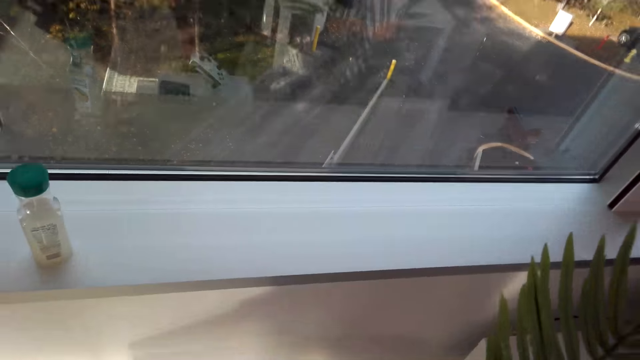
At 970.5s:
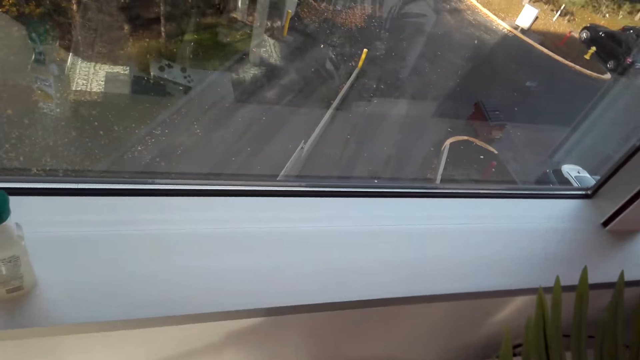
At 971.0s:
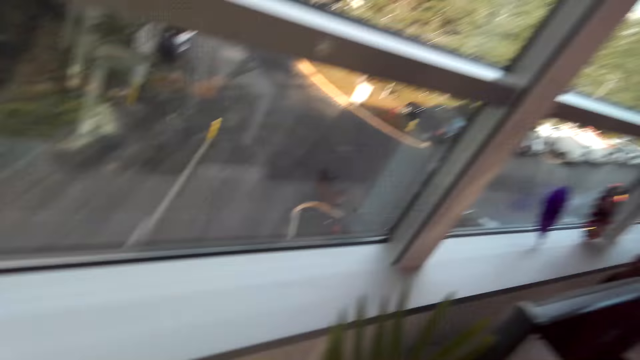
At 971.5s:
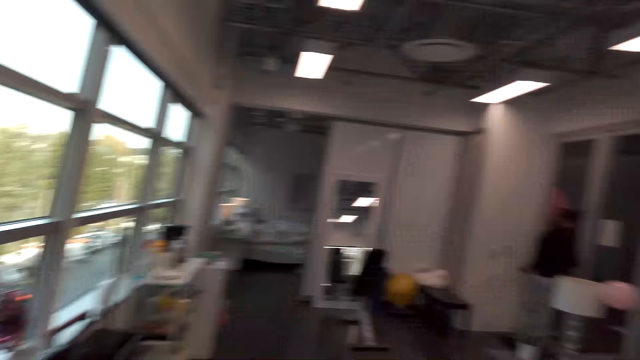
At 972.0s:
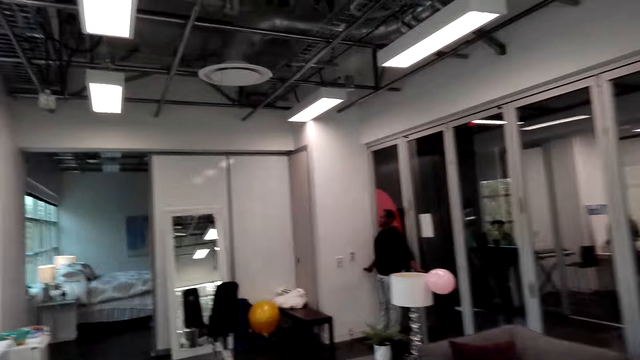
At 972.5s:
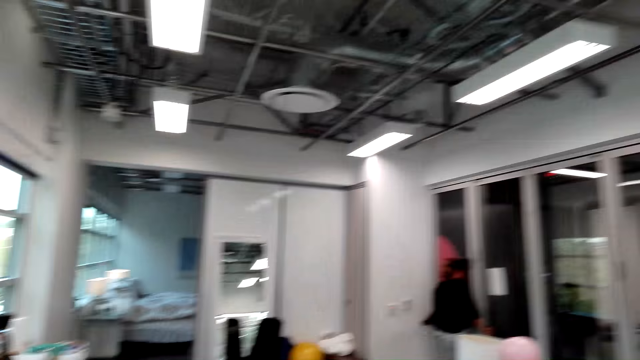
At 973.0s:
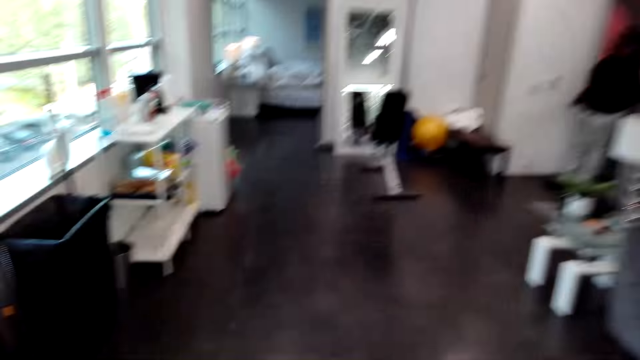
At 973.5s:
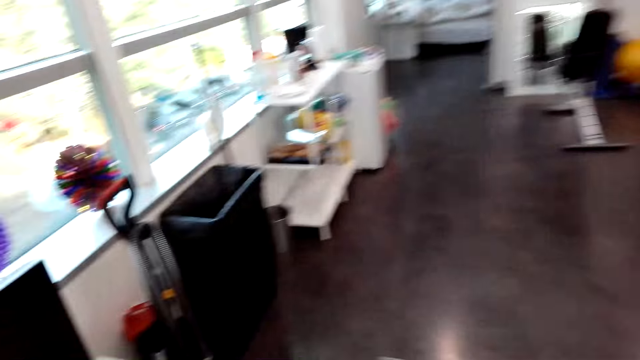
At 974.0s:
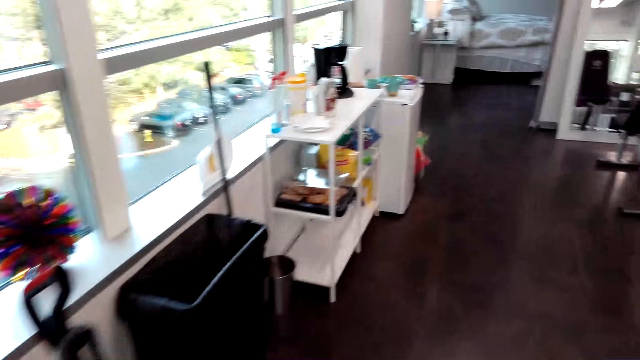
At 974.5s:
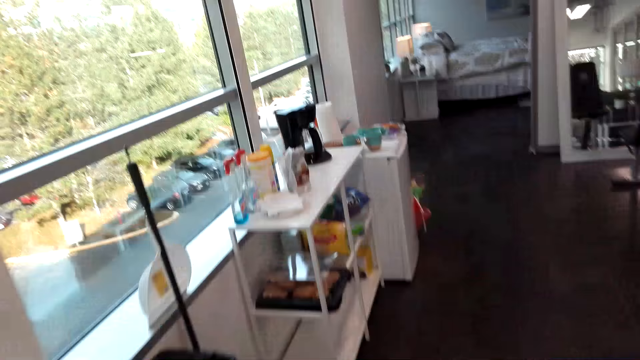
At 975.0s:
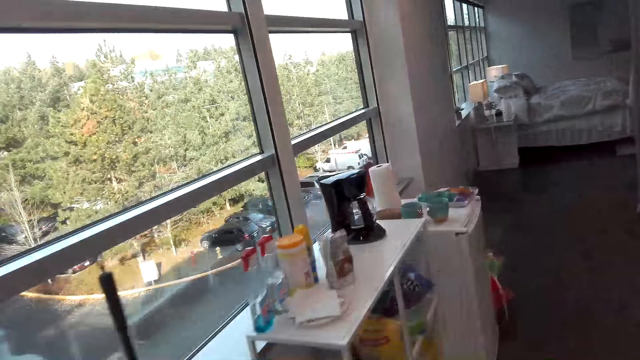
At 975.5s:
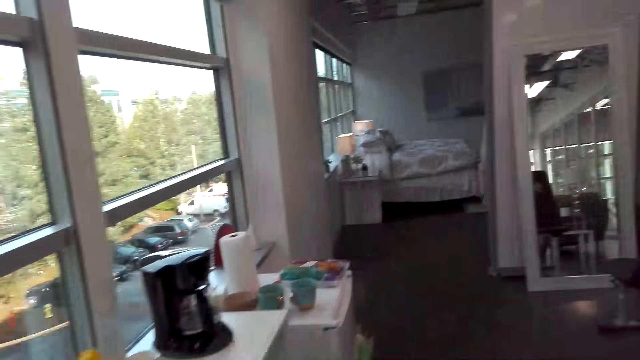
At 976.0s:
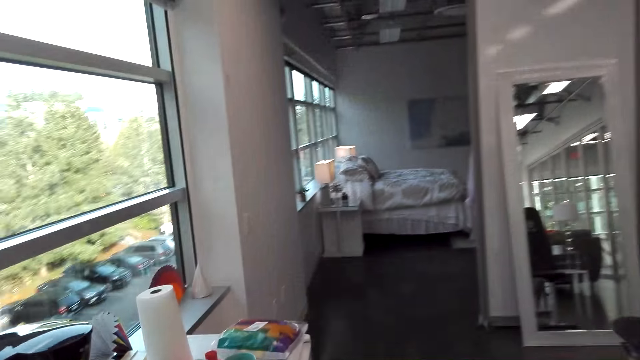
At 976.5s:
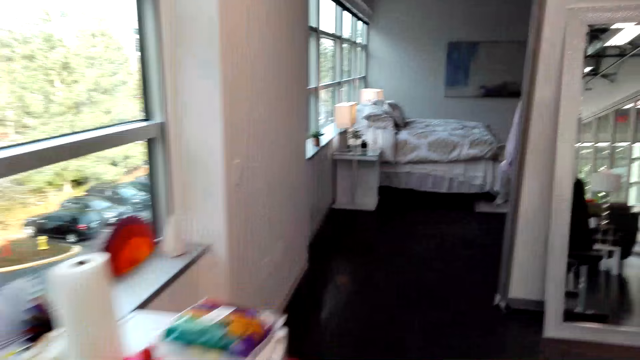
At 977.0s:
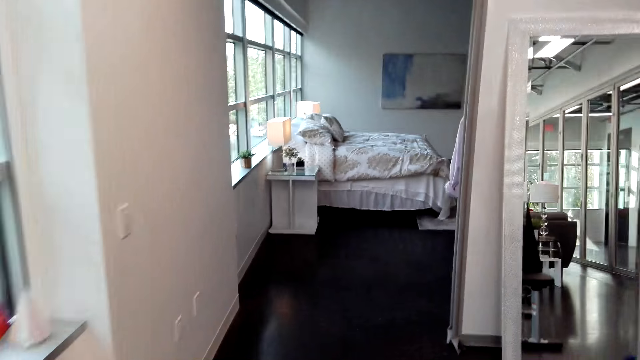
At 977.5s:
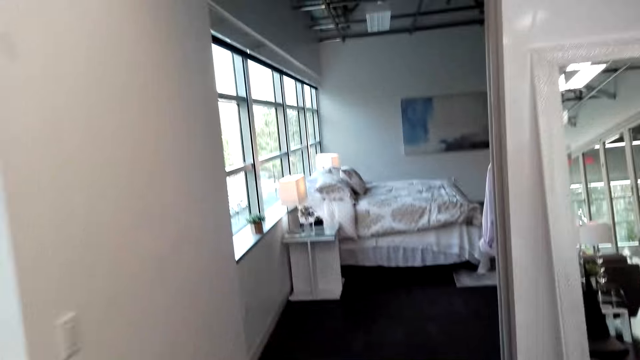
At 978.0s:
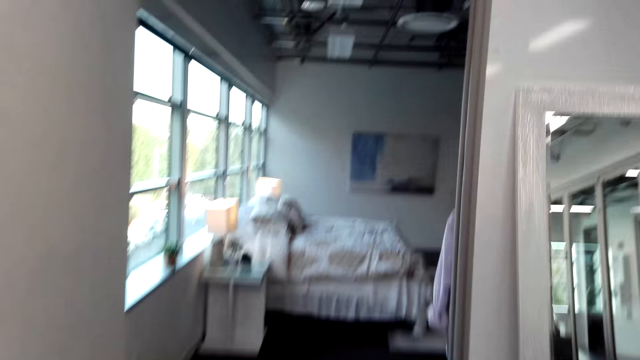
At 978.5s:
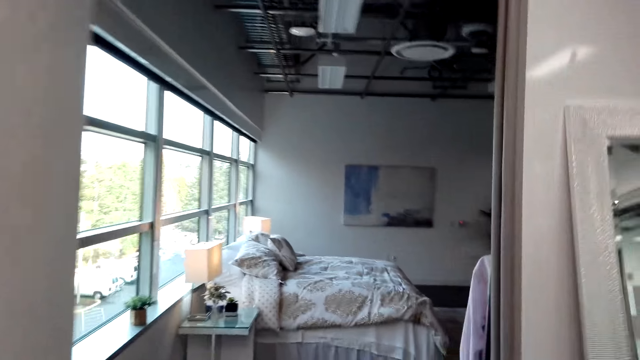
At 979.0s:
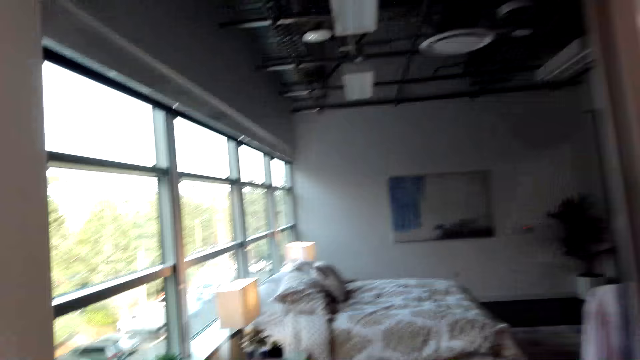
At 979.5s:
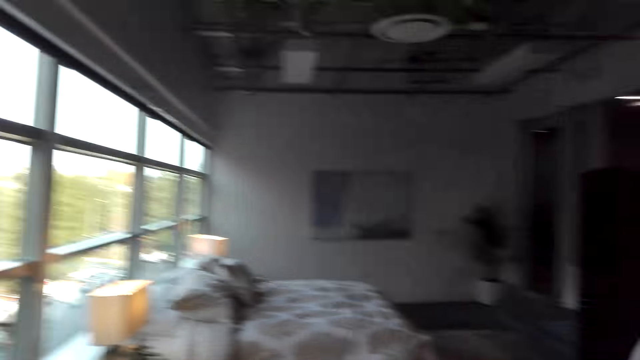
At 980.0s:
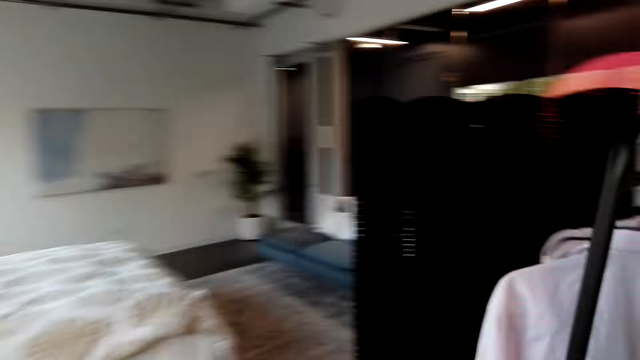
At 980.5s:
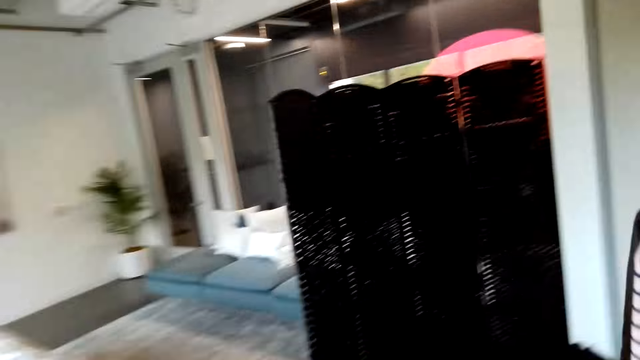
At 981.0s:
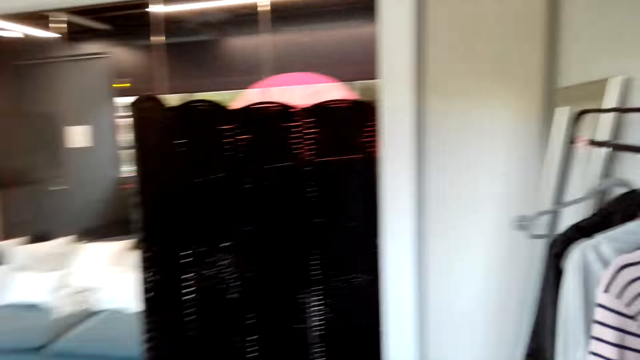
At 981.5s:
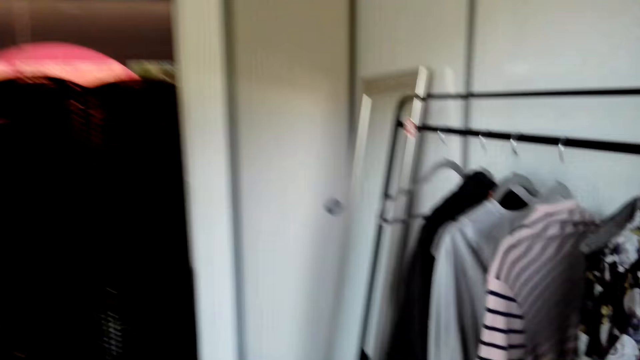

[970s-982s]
The camera wearer talks with a person. They walk. They talk with the person.

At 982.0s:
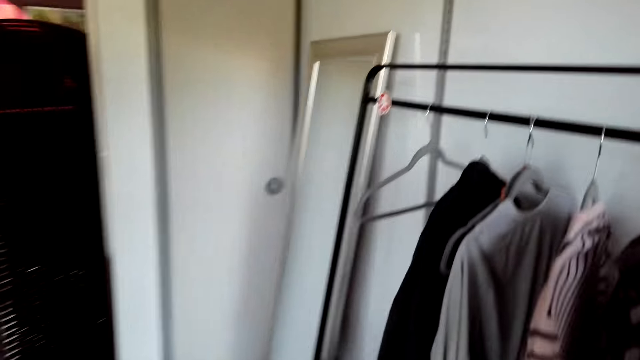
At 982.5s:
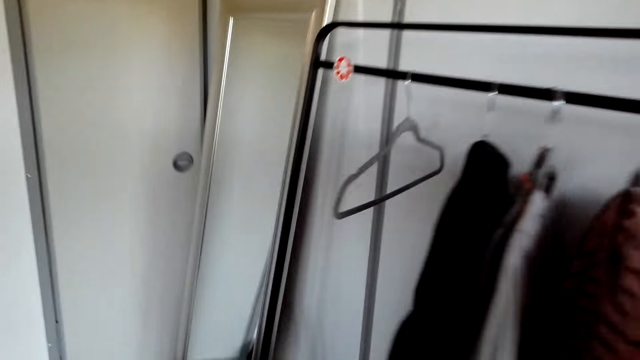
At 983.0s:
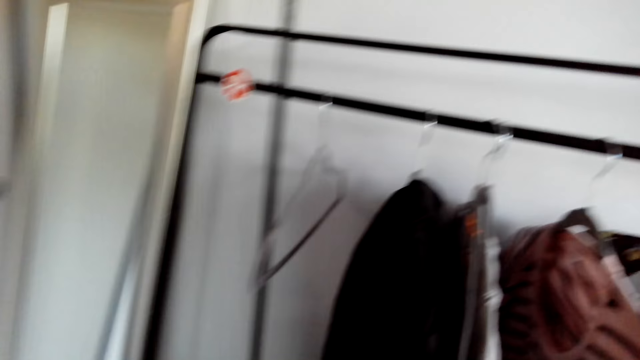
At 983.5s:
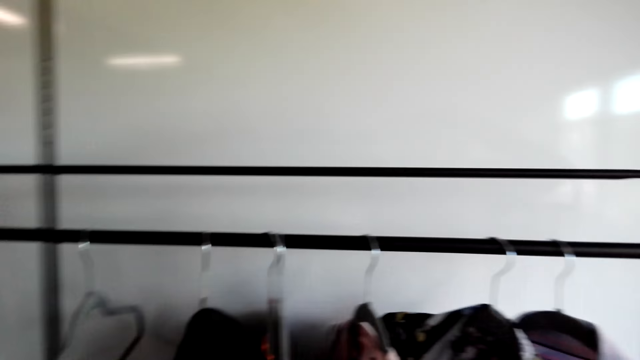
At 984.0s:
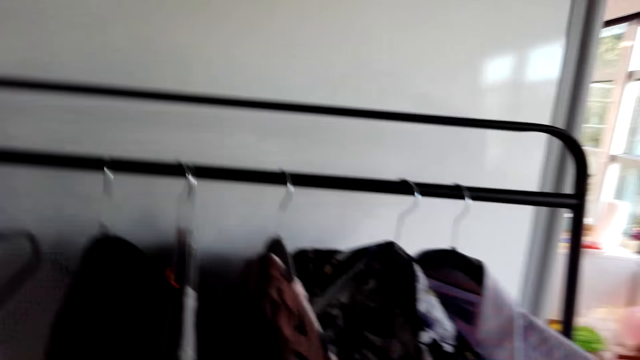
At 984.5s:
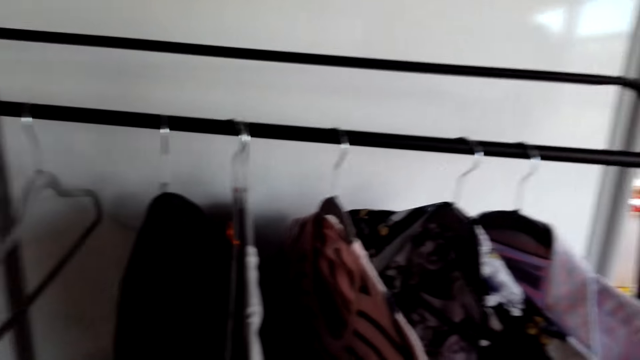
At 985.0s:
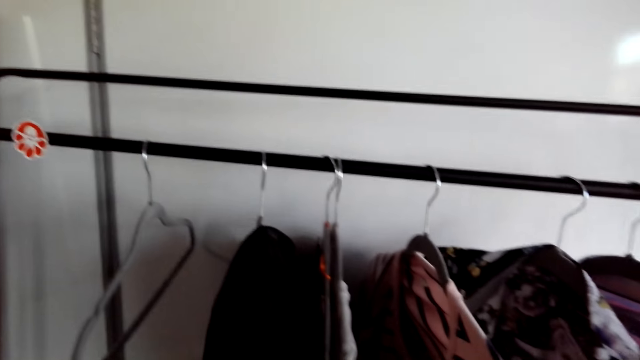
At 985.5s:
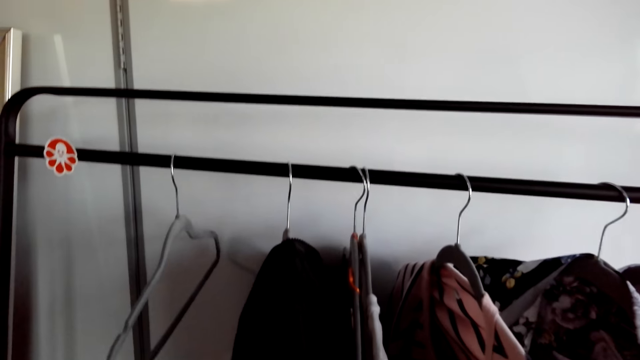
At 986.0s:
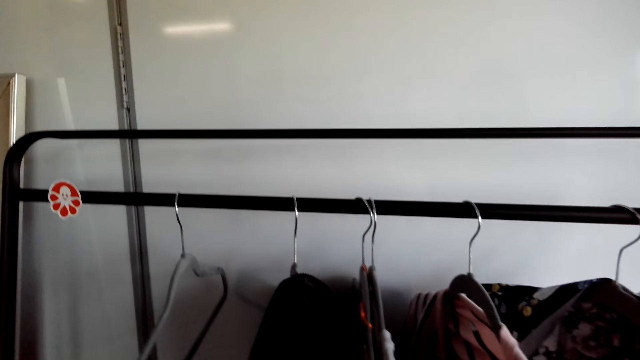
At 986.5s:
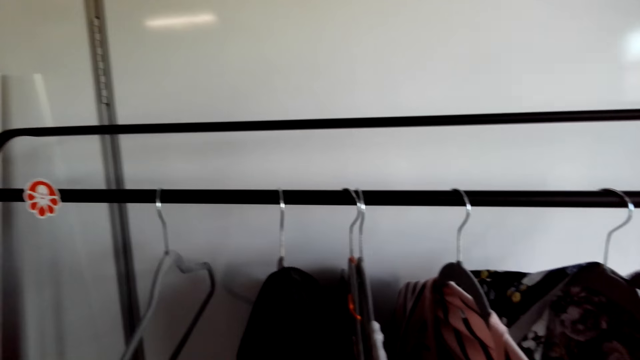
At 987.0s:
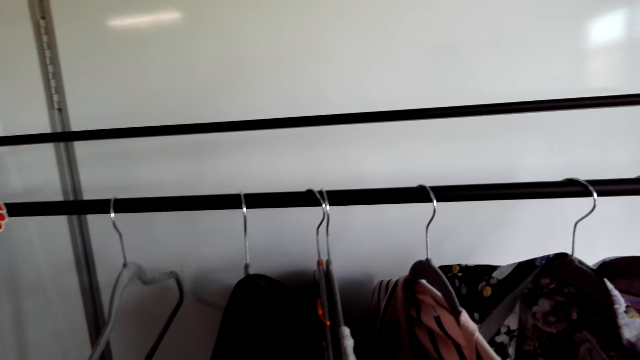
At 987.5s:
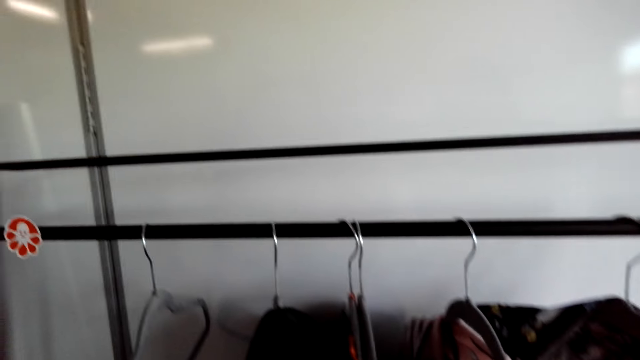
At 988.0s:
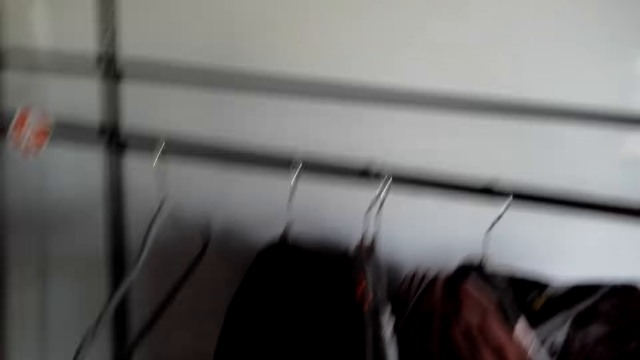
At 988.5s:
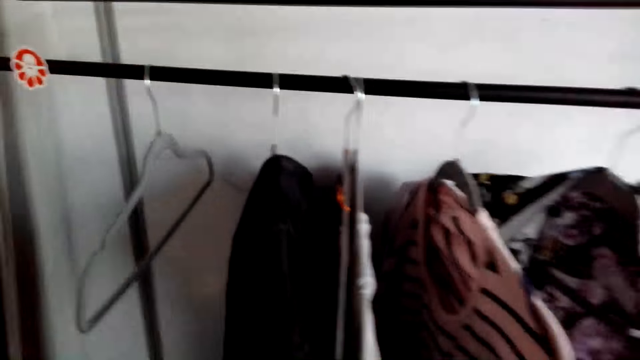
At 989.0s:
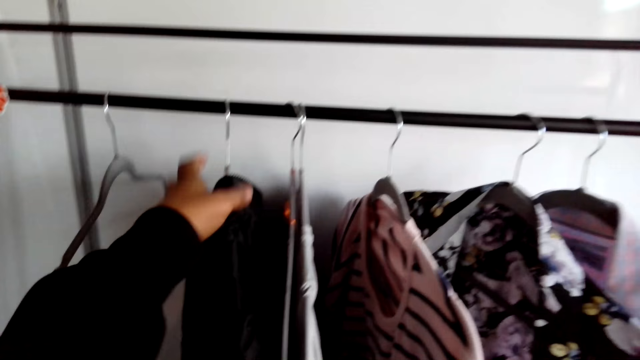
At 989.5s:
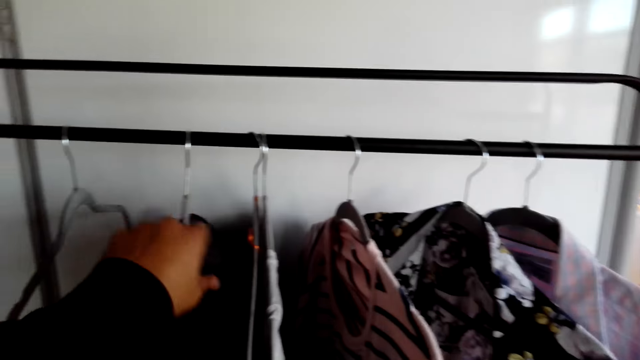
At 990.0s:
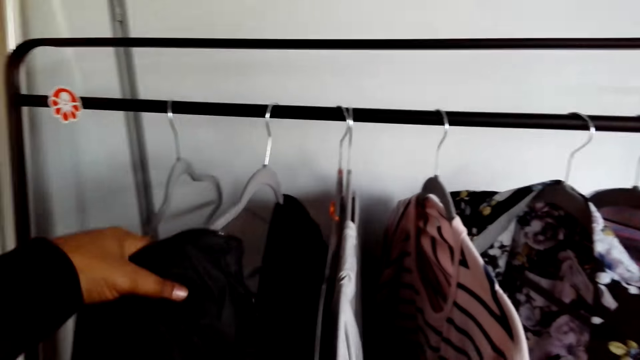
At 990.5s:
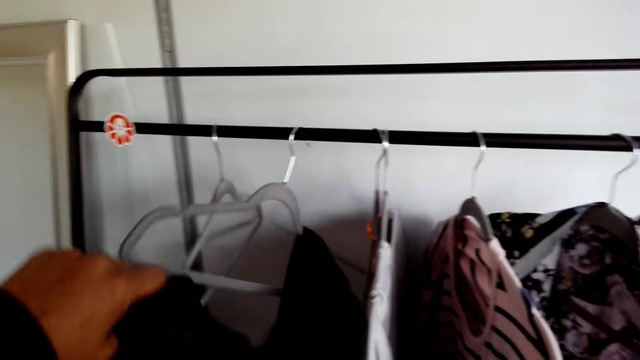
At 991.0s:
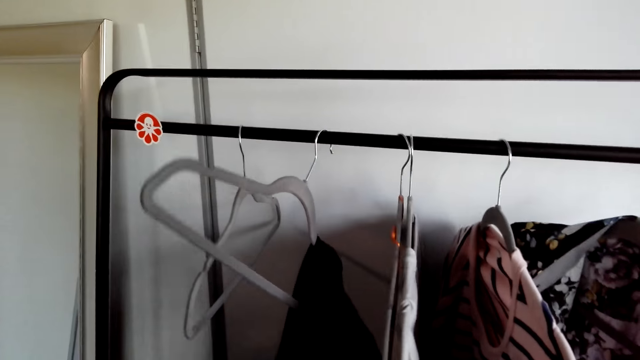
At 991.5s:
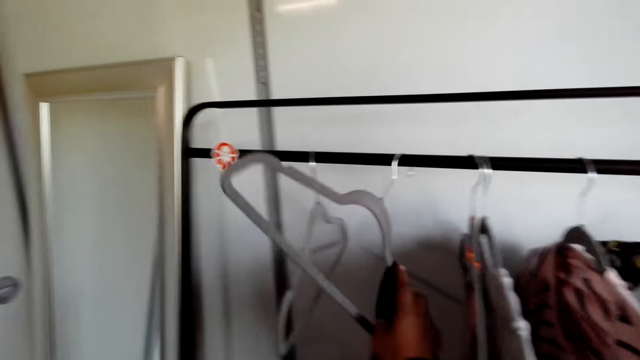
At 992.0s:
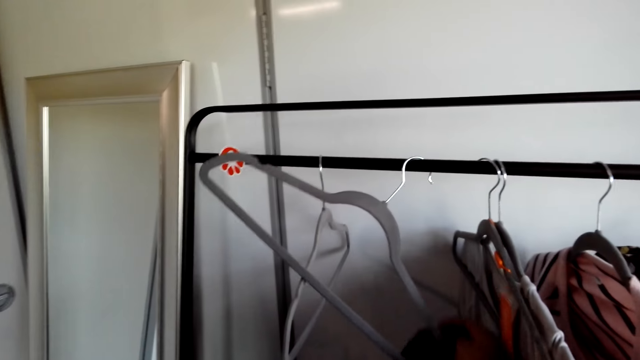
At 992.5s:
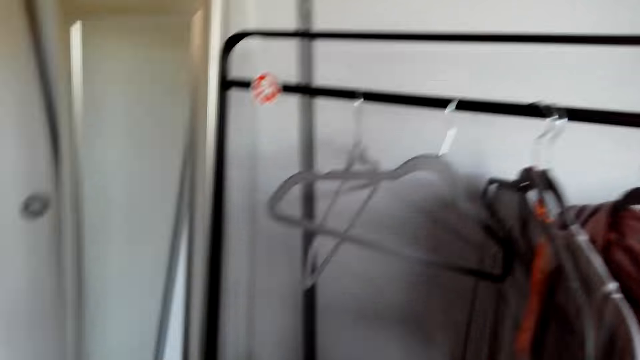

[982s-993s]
The camera wearer stands in the room. They pick a jacket from the hanger.
